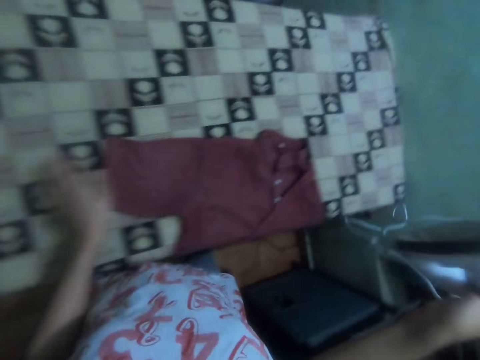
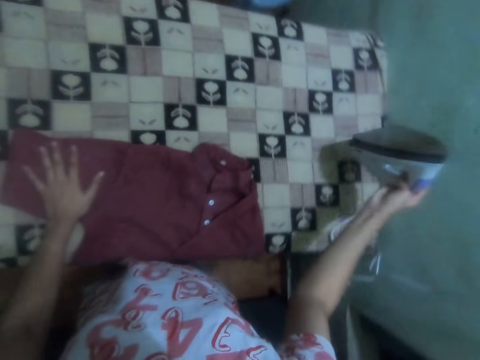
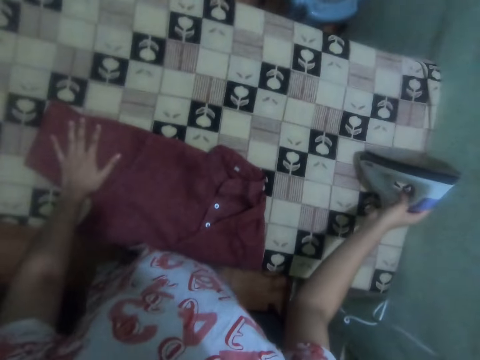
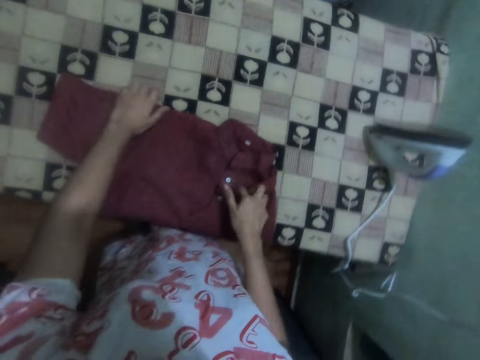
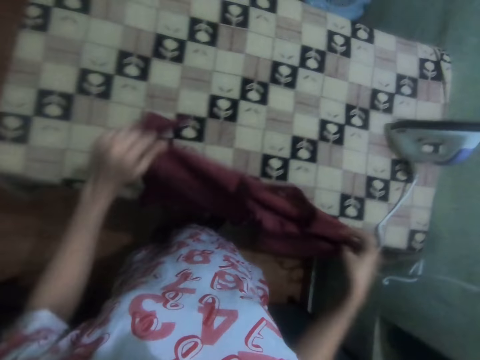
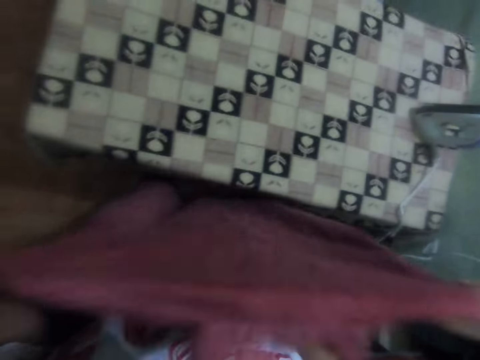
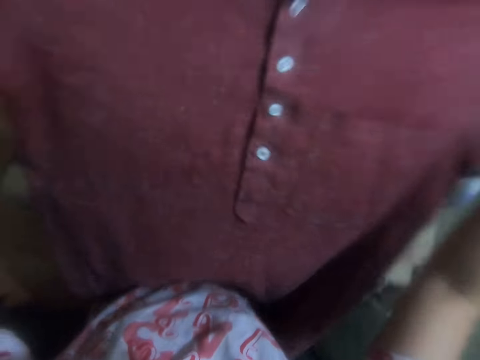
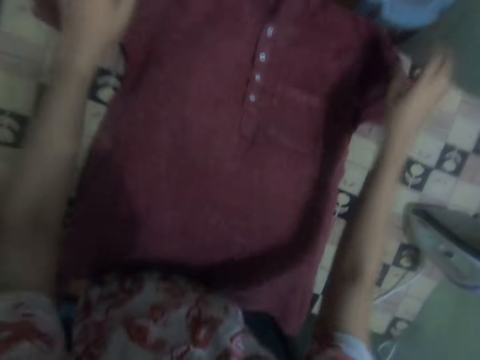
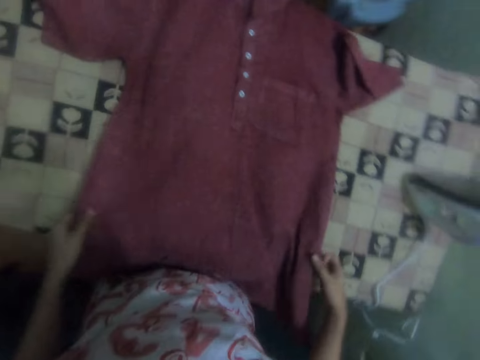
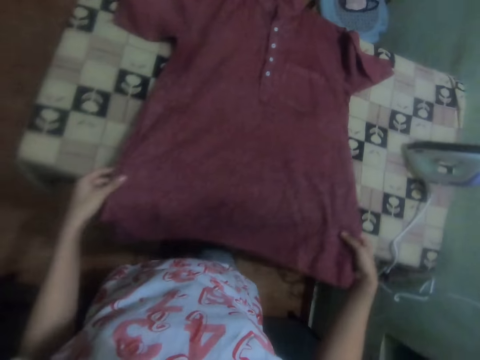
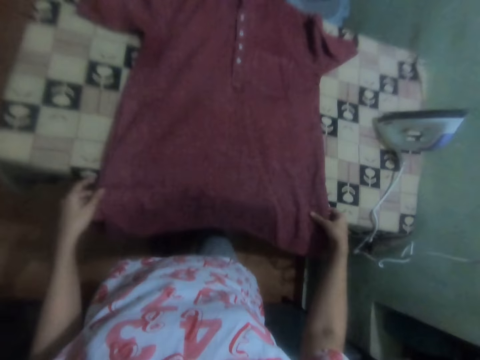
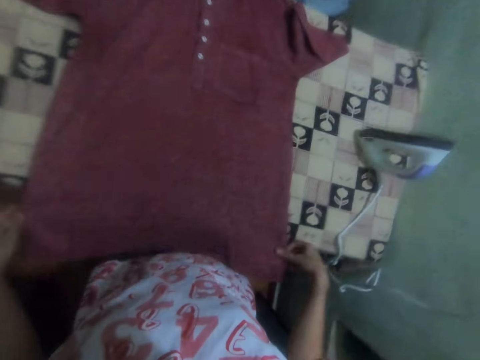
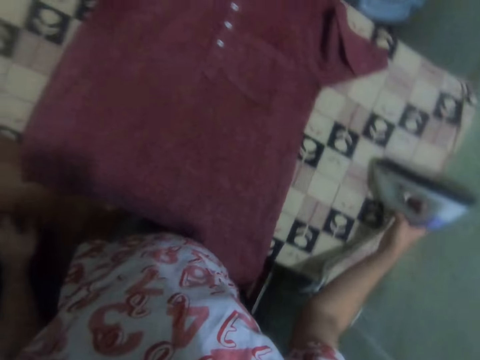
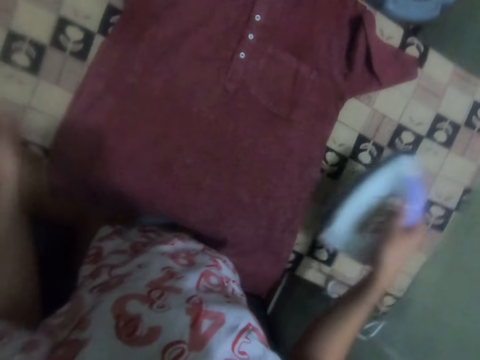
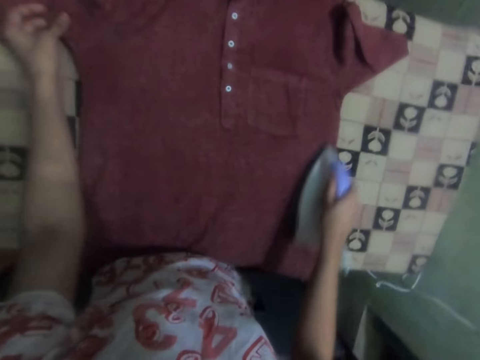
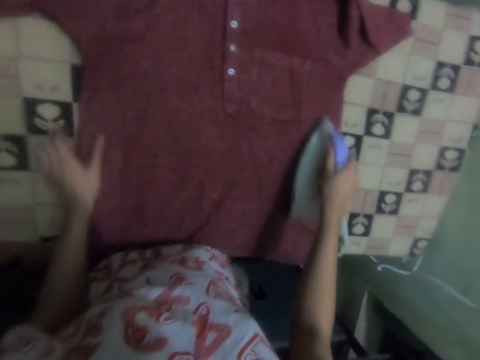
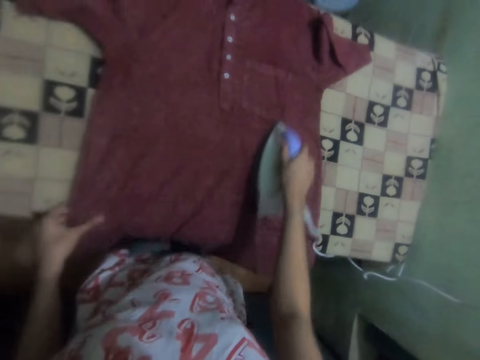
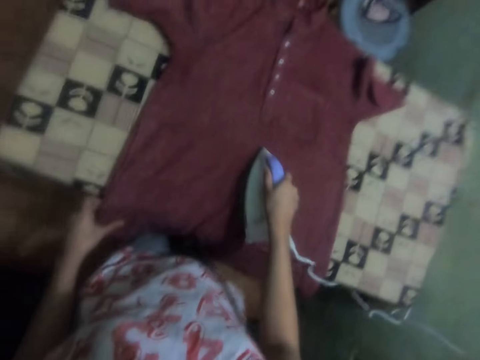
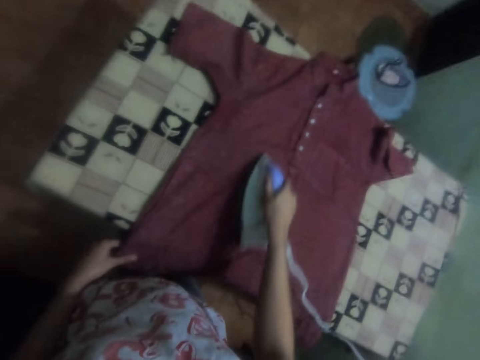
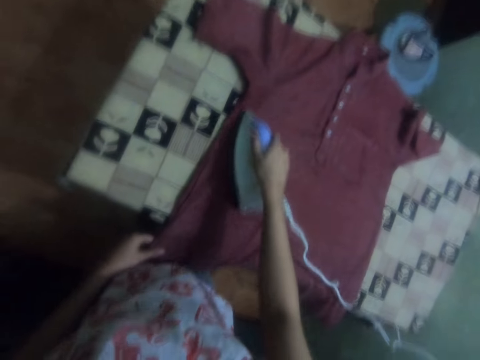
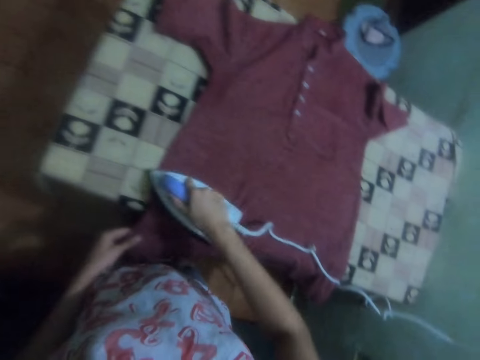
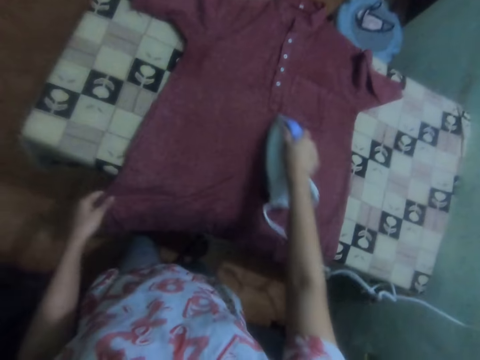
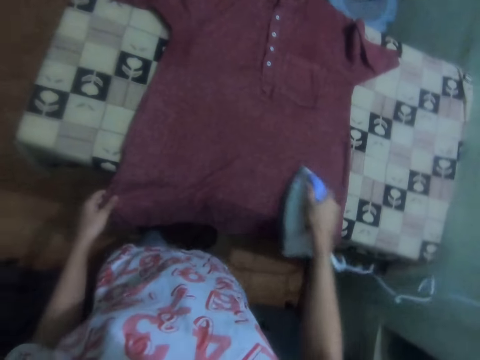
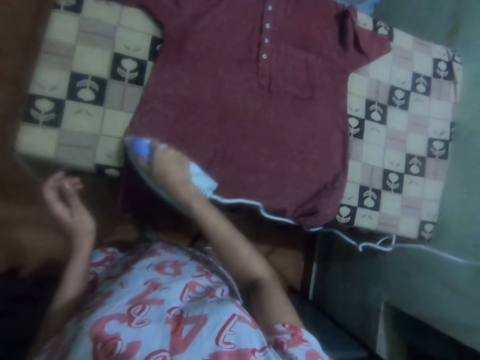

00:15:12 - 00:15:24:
The camera wearer puts the iron box on the table. They drop the shirt on the table. They pick the shirt. They drop the shirt on the table again. They pick the iron box from the table. They iron the shirt.

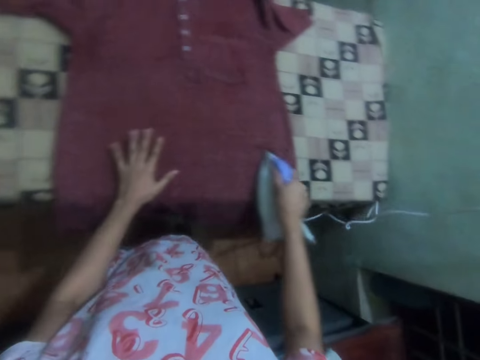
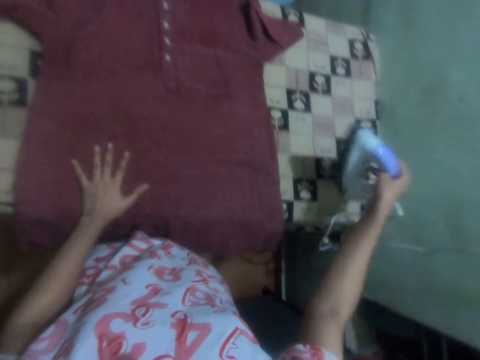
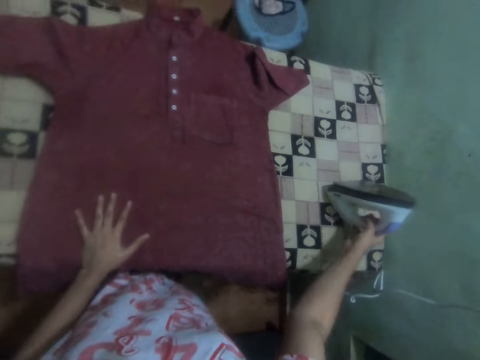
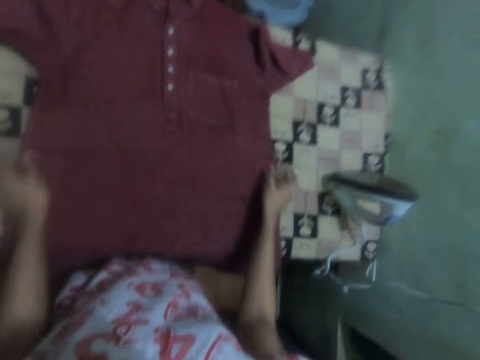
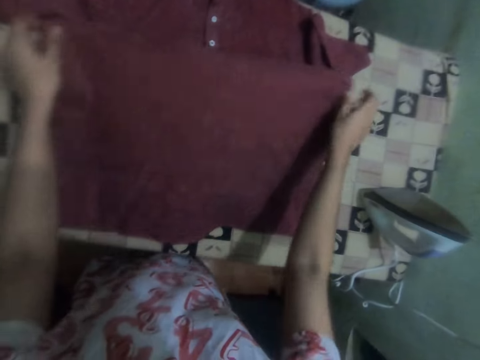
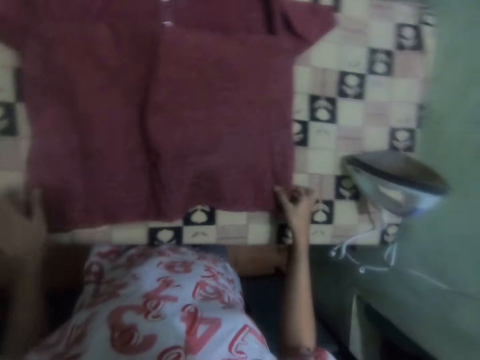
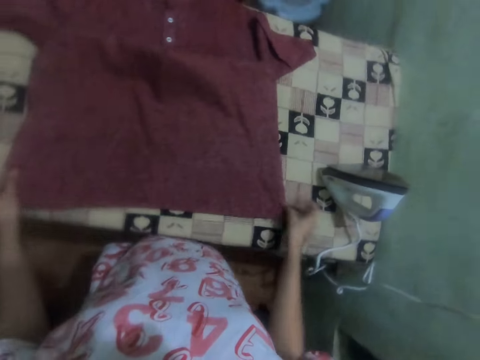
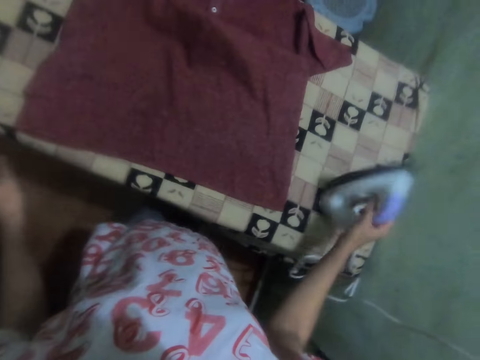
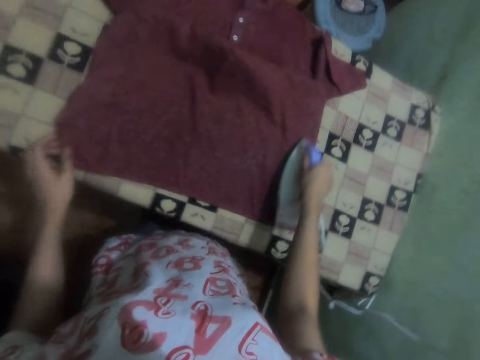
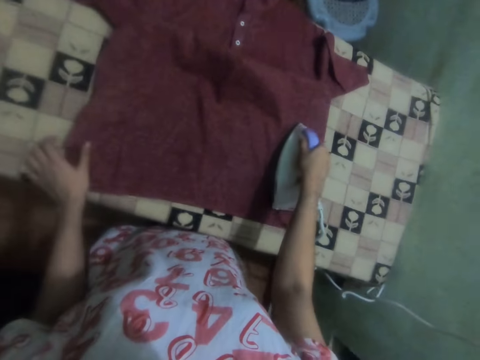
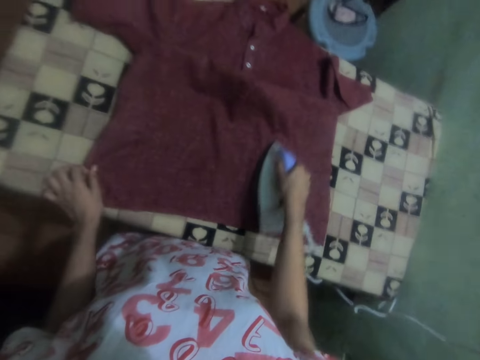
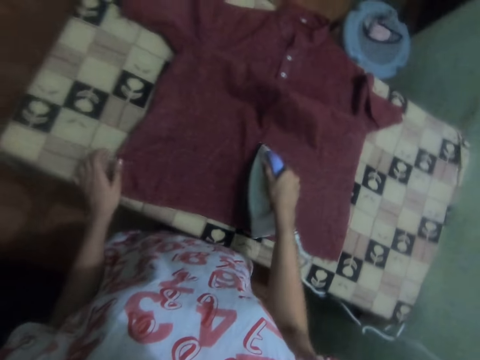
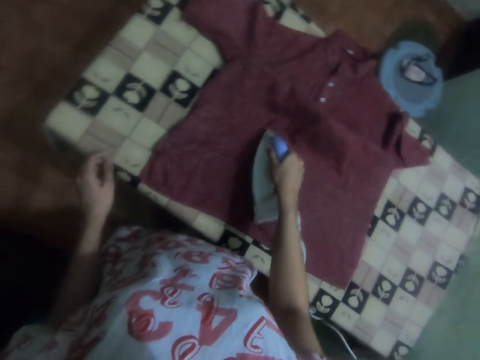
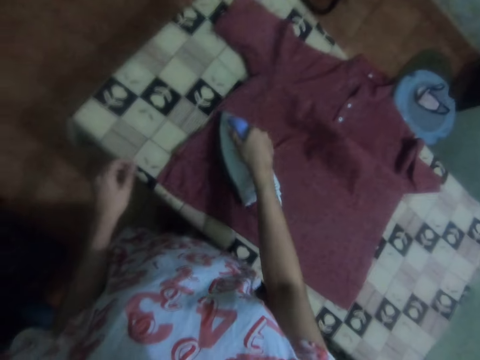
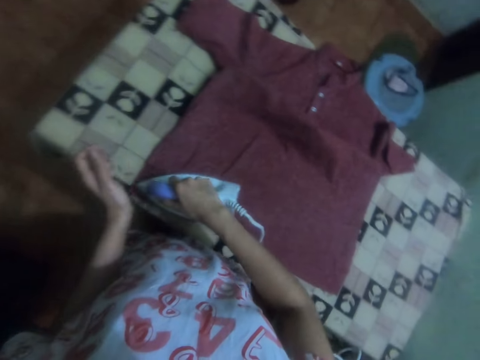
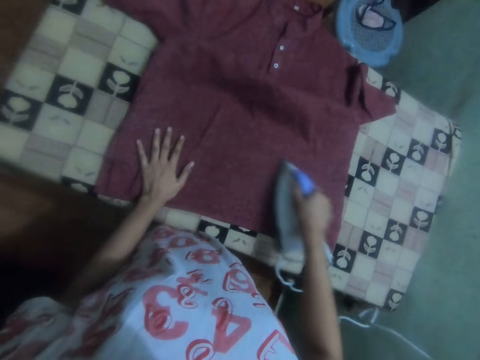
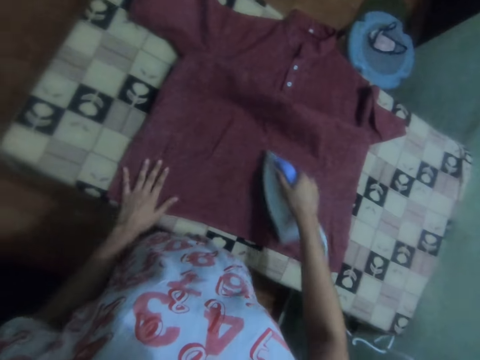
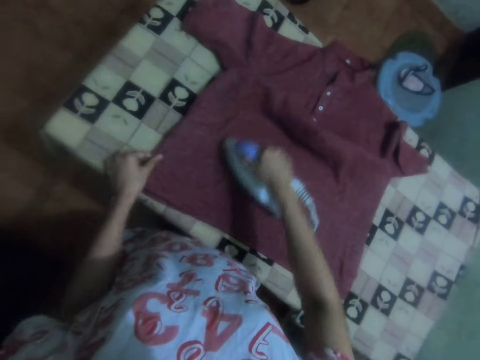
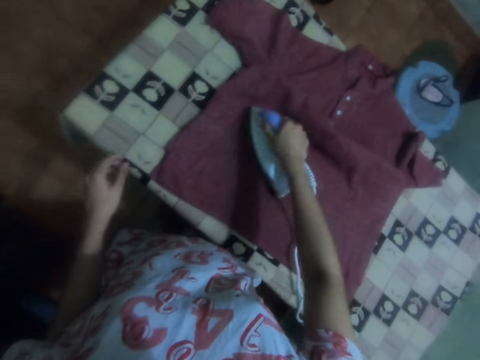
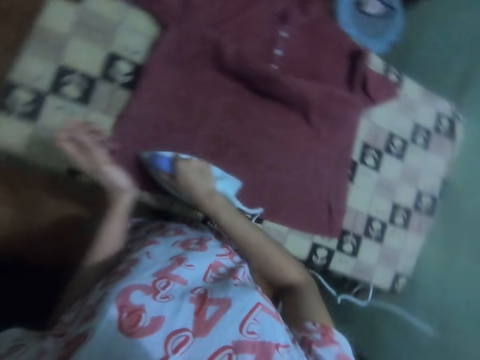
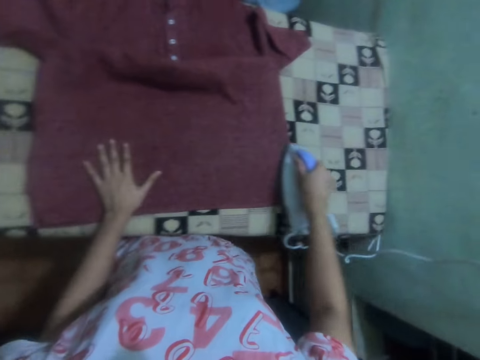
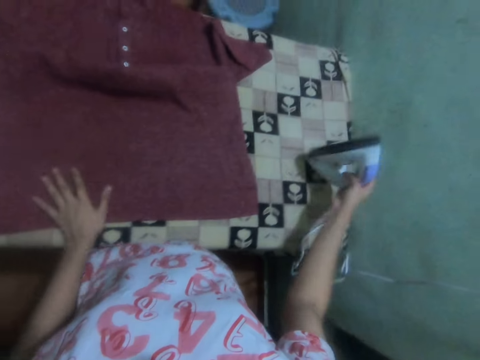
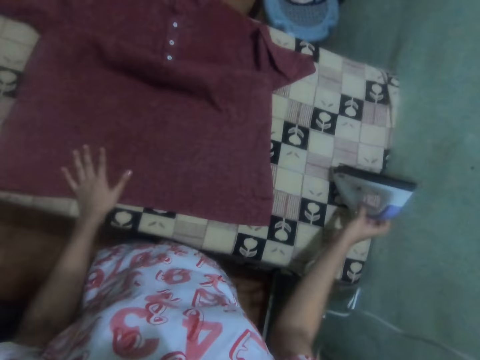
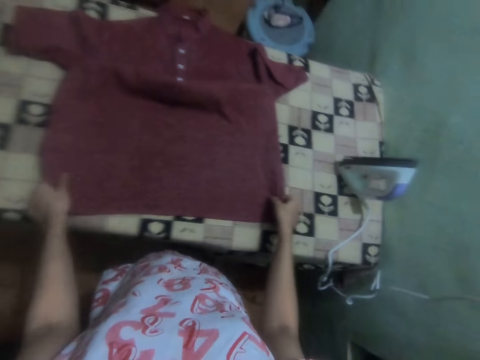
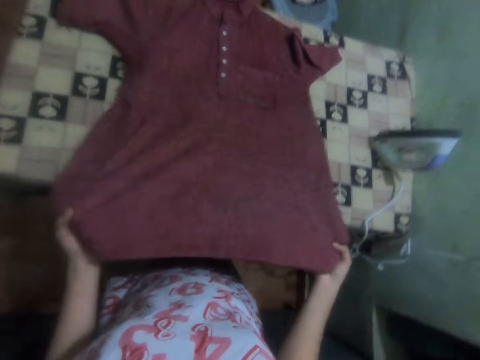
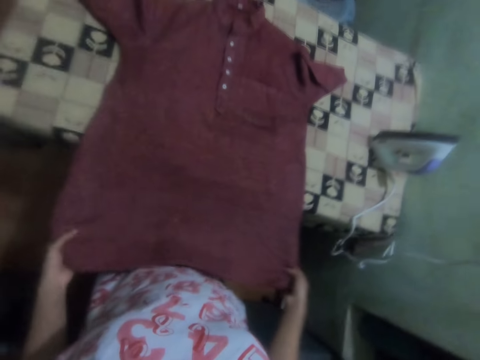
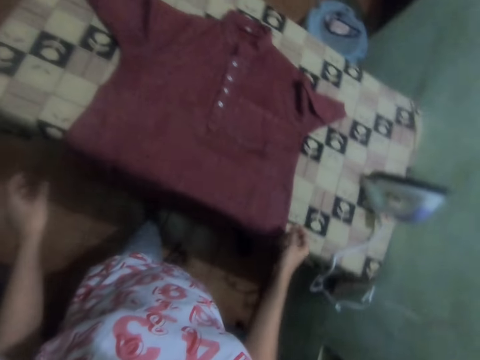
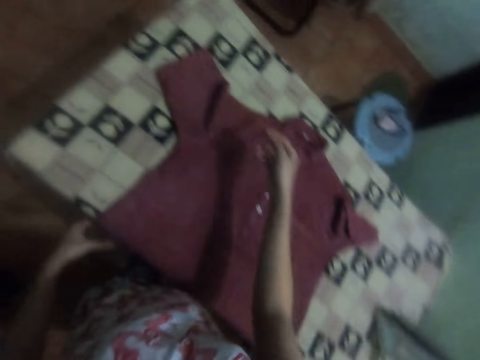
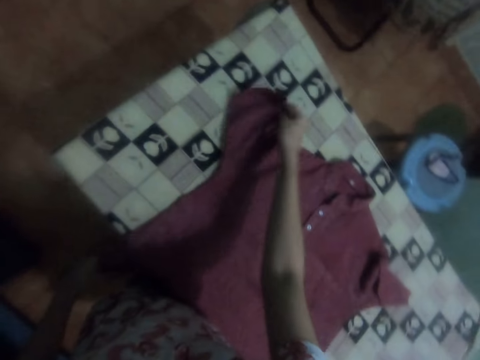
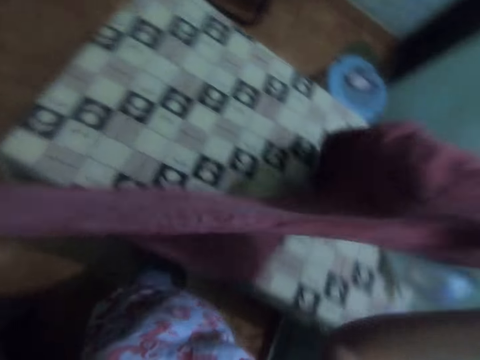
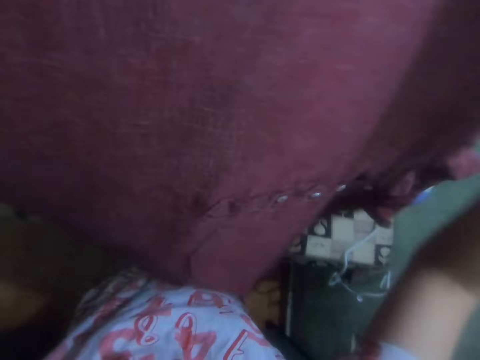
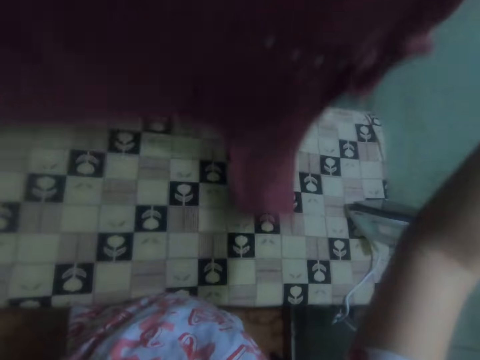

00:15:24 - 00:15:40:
The camera wearer puts the iron box on the table. They spread the shirt on the table. They adjust the shirt. They take the iron box from the table. They iron the shirt. They put the iron box on the table. They move a cloth on the table. They adjust the shirt. They turn the shirt.
